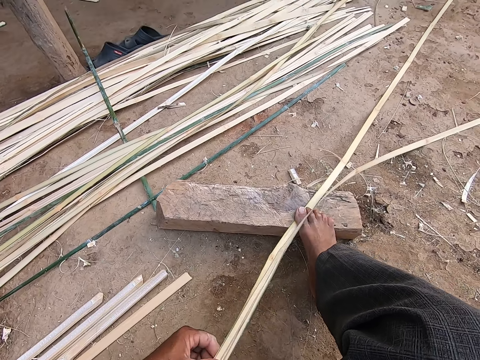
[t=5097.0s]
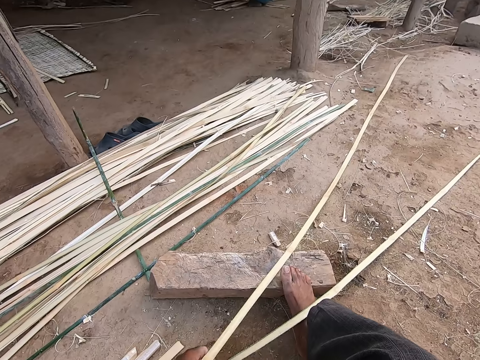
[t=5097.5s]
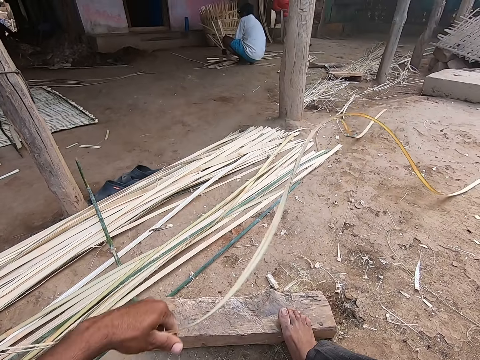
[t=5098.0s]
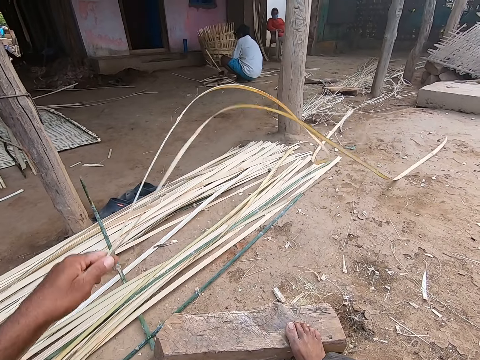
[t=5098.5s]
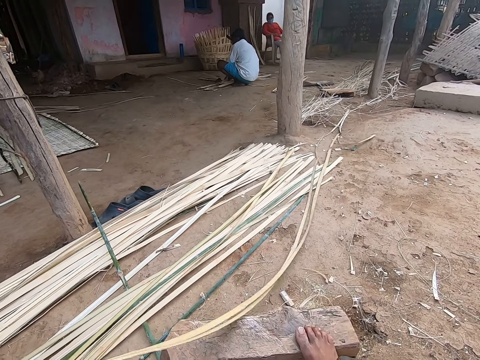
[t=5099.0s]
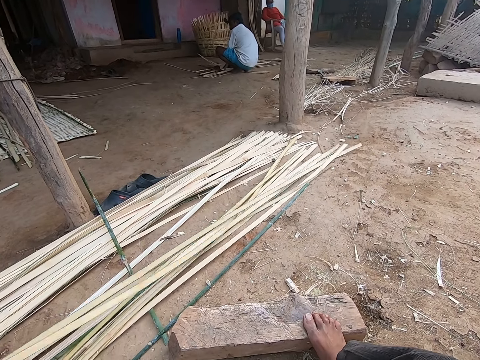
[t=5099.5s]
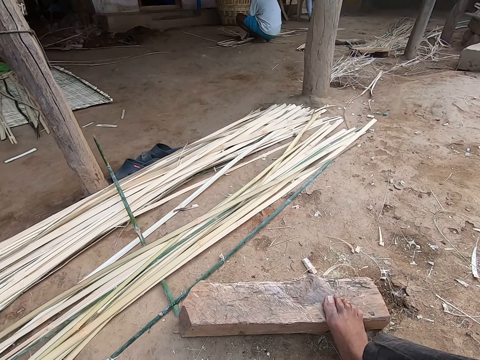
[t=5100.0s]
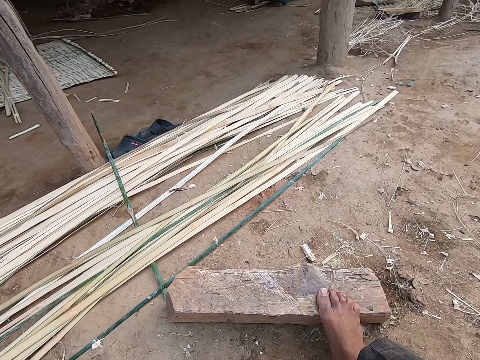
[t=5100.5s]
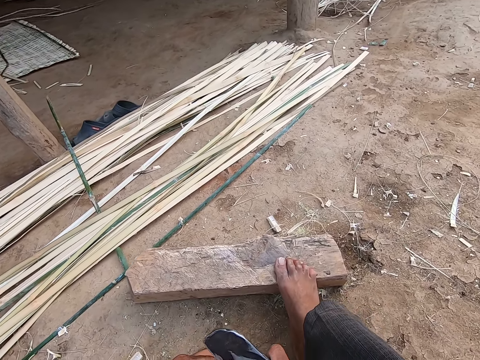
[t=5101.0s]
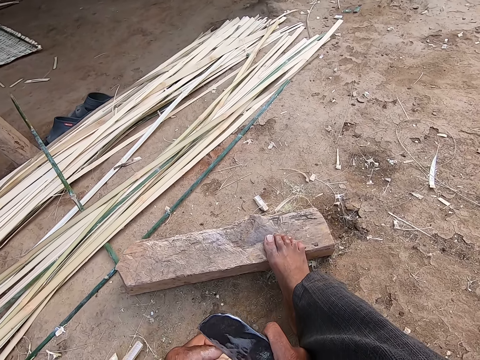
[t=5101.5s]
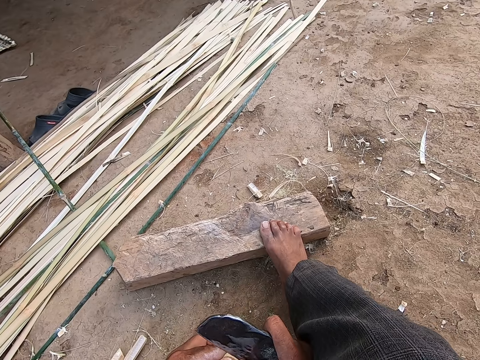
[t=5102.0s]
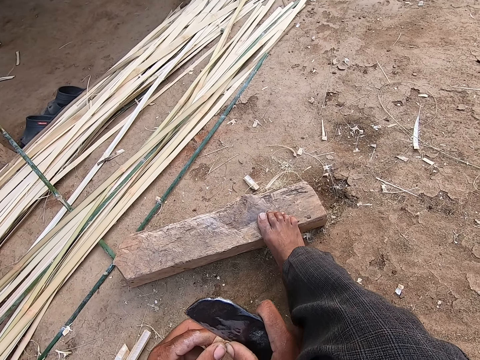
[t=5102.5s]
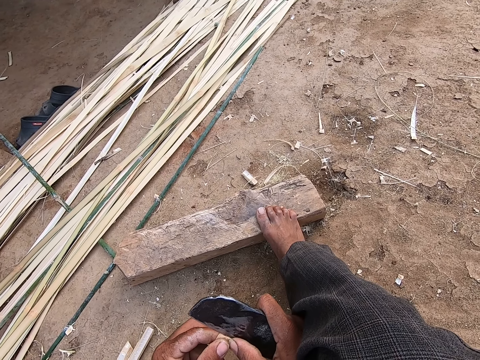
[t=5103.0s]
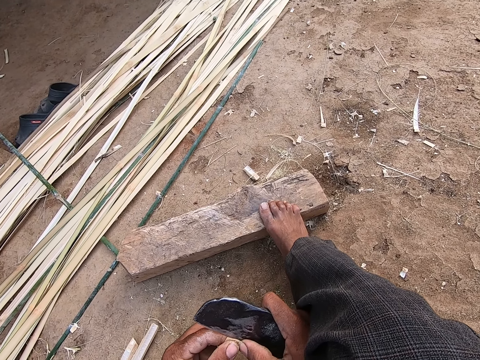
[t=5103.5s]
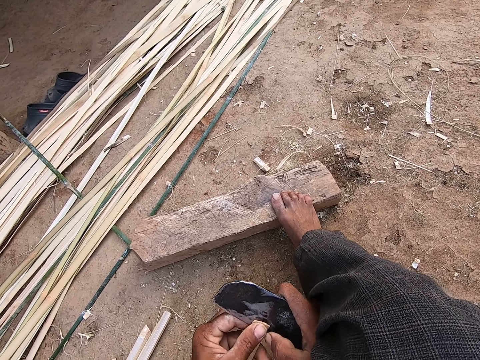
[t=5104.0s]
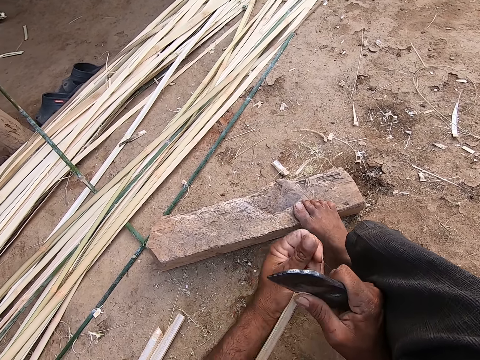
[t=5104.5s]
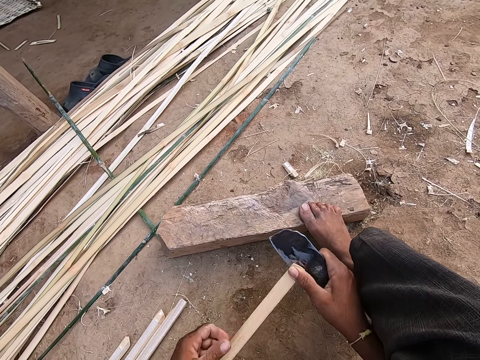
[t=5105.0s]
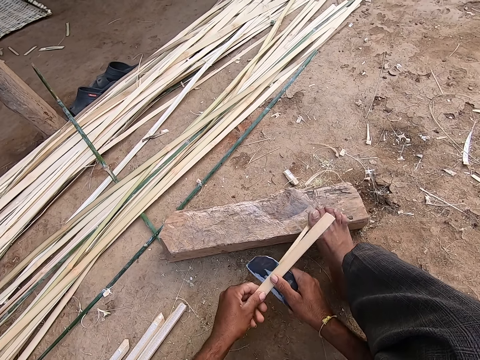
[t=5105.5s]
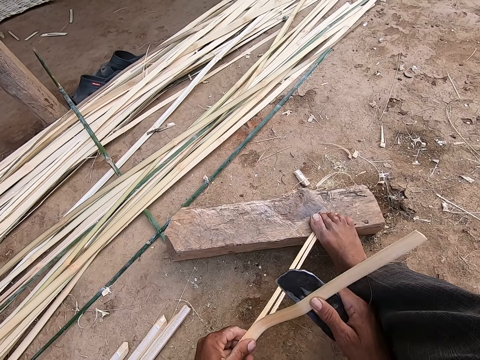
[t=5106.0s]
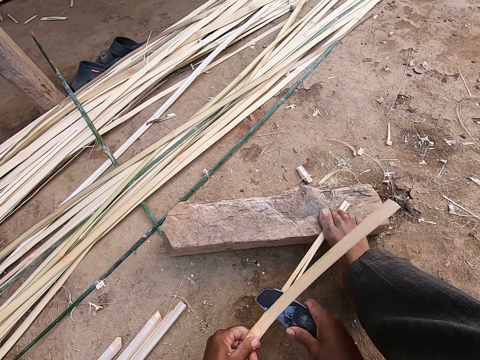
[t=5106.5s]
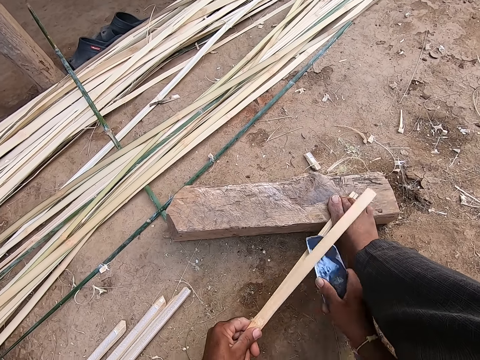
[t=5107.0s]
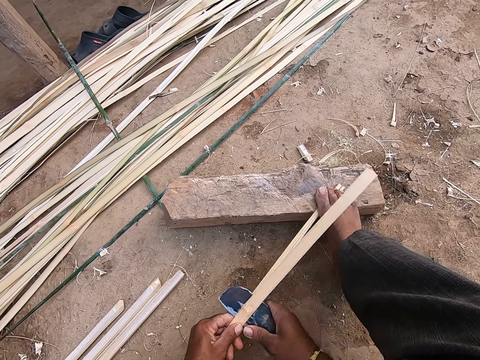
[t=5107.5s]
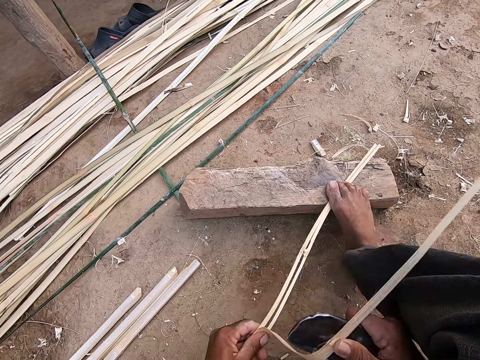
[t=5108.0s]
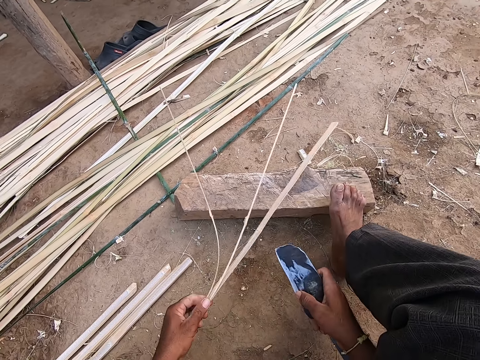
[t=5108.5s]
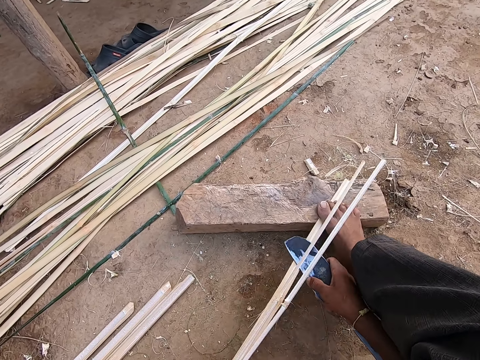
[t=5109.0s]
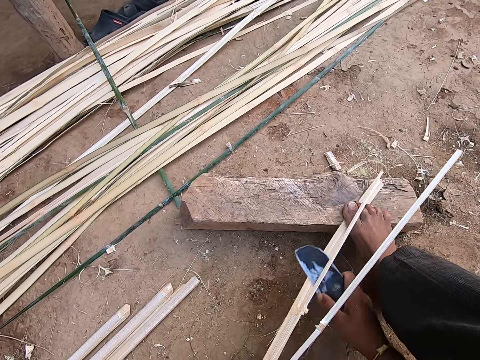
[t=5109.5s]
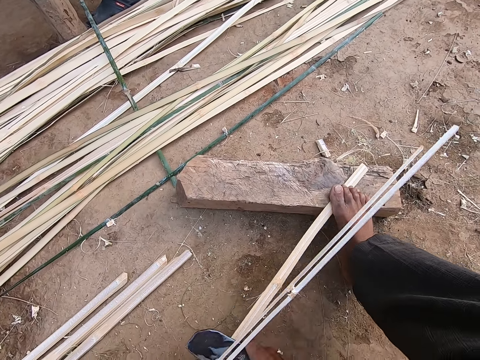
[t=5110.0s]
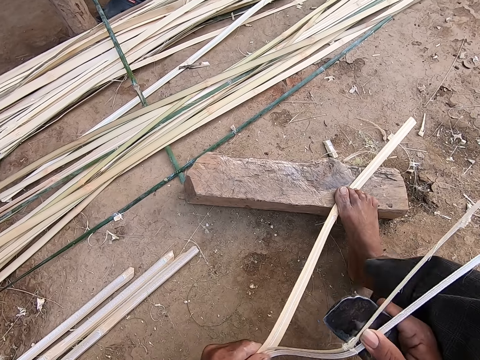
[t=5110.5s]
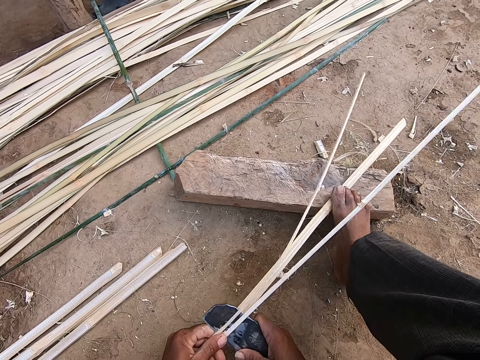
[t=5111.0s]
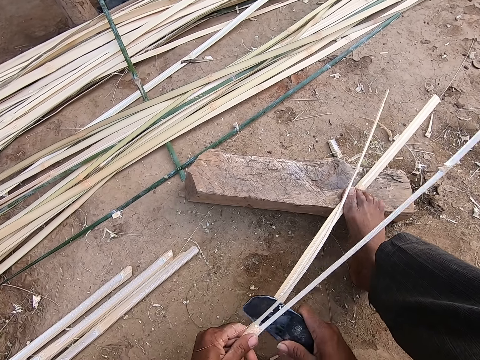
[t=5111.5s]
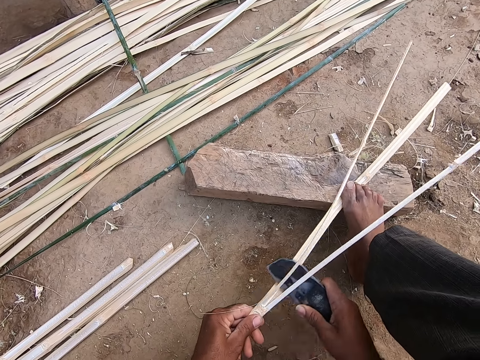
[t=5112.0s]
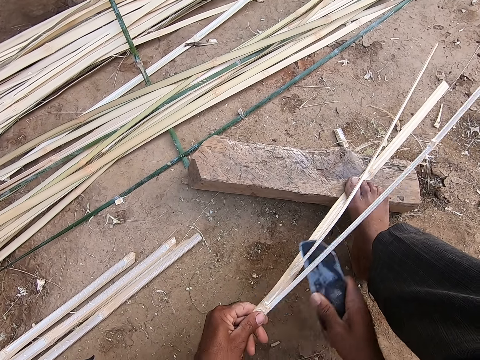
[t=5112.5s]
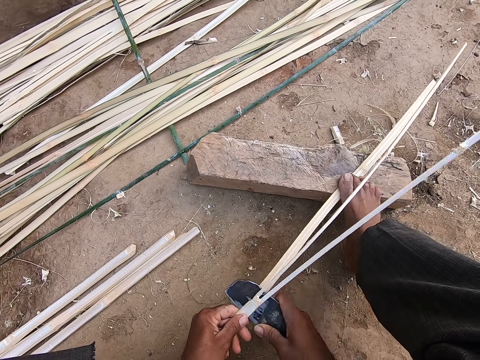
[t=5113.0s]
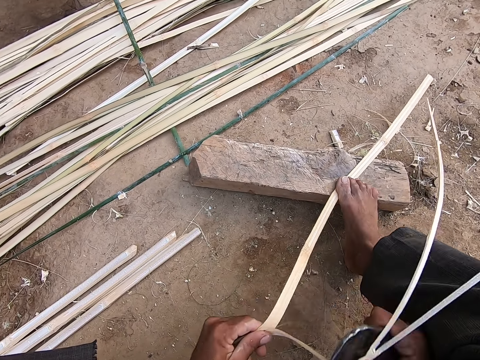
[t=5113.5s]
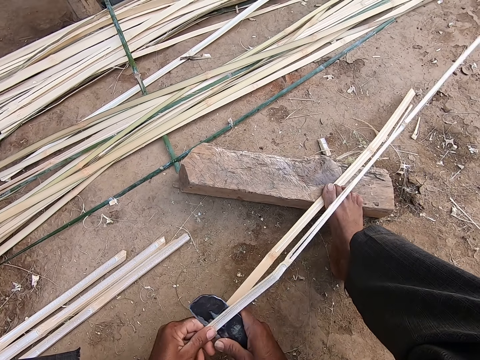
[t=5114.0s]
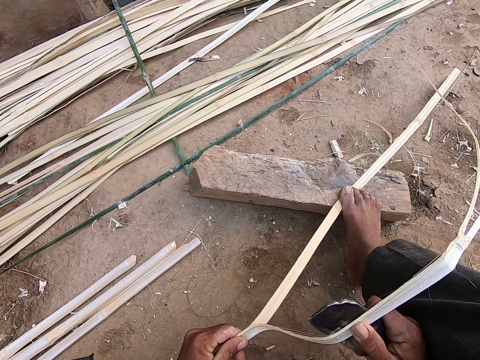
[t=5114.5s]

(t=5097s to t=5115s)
The camera wearer moves the wooden strips in his left hand. A man picks the wooden planks from the ground with his hands. The camera wearer stretches the bamboo. The man talks to the camera wearer. The camera wearer places the kukri in his right hand on the wooden plank in his left hand. He makes a sound. He splits the wooden plank in his left hand with the kukri in his right hand. The man talks to the camera wearer. The camera wearer moves the wooden plank in his left hand and places the wooden plank under his right leg. He talks to the man. The man talks to the camera wearer. The camera wearer removes the wooden plank from under his right leg. He laughs. He places the wooden plank under his right leg. He splits the wooden plank in his left hand with the kukri in his right hand. He moves the wooden plank in his left hand.

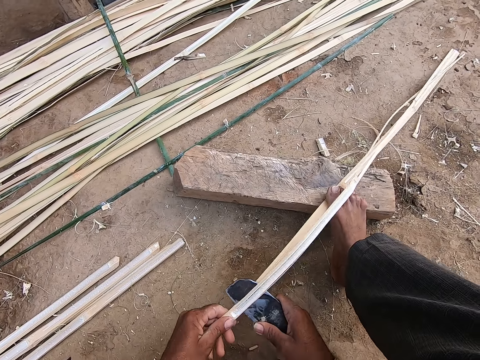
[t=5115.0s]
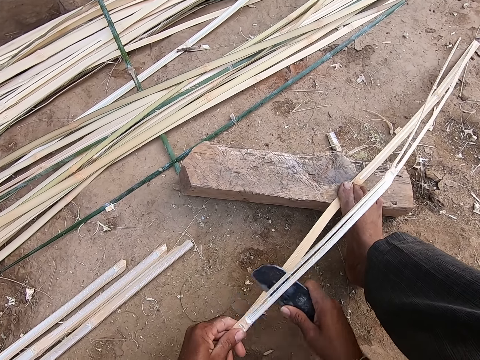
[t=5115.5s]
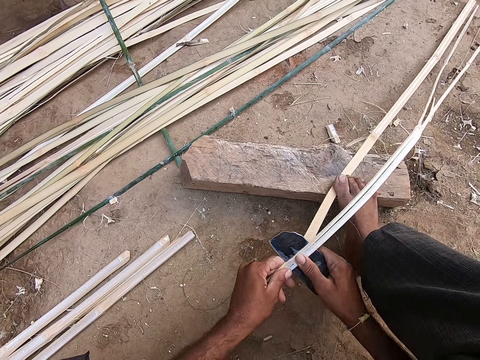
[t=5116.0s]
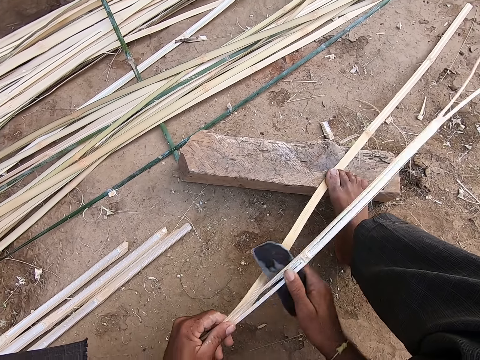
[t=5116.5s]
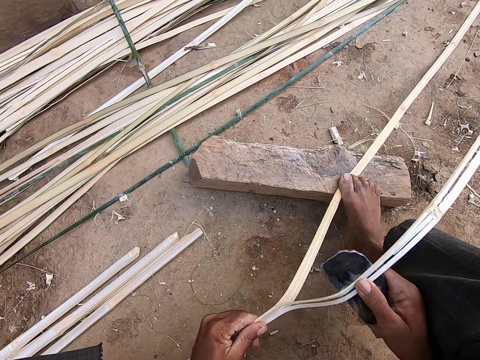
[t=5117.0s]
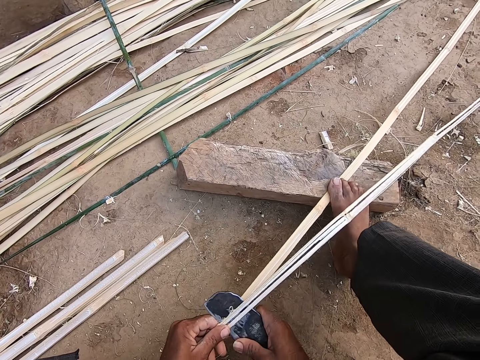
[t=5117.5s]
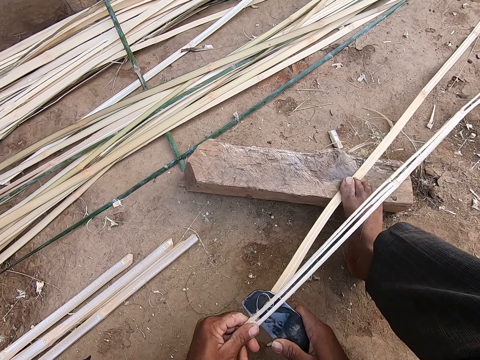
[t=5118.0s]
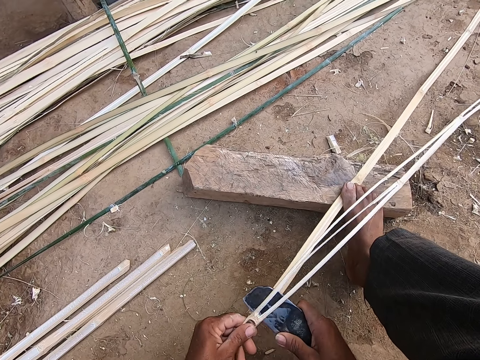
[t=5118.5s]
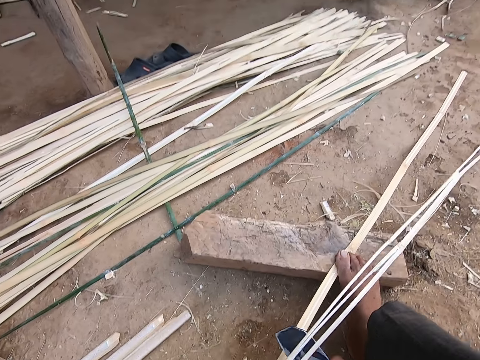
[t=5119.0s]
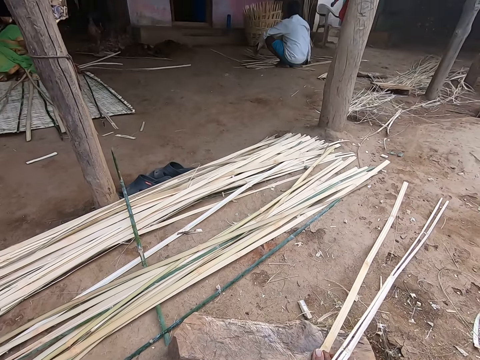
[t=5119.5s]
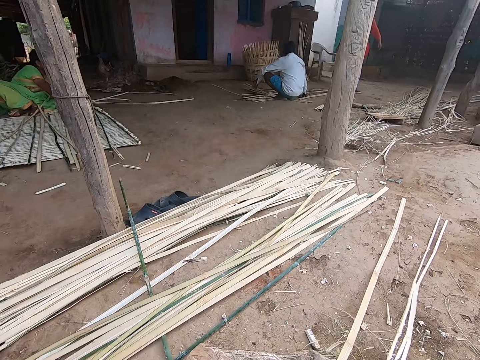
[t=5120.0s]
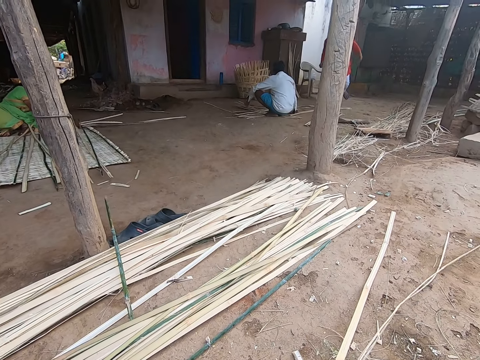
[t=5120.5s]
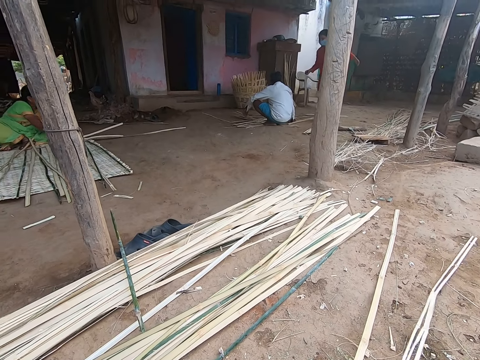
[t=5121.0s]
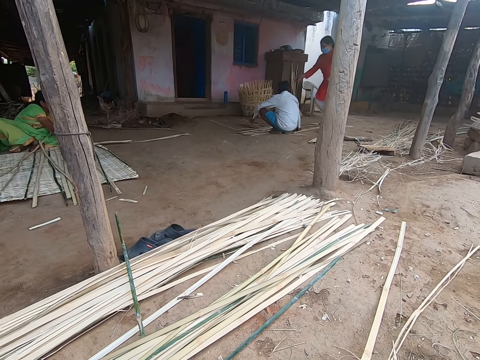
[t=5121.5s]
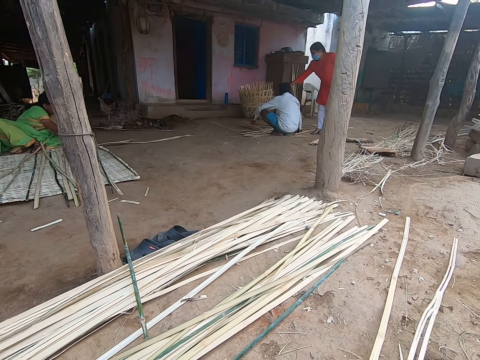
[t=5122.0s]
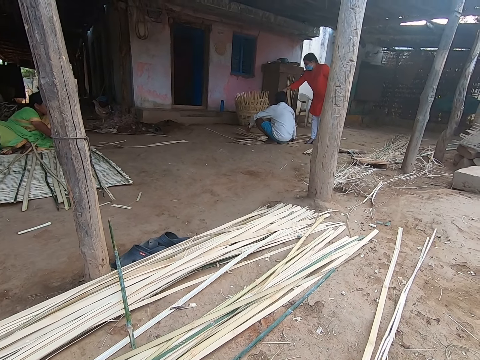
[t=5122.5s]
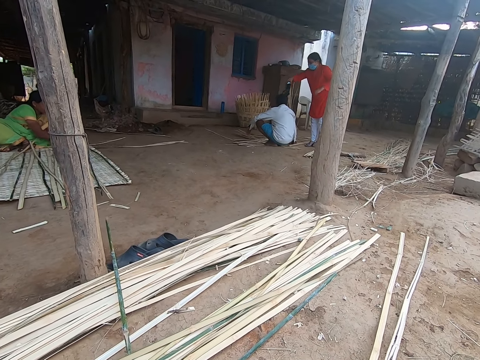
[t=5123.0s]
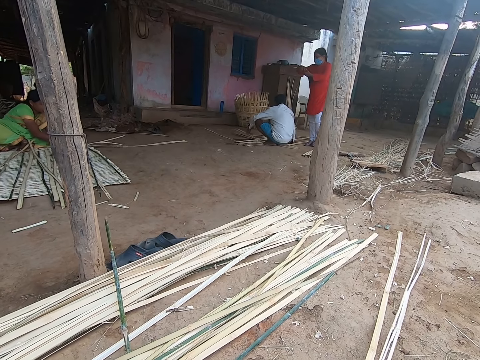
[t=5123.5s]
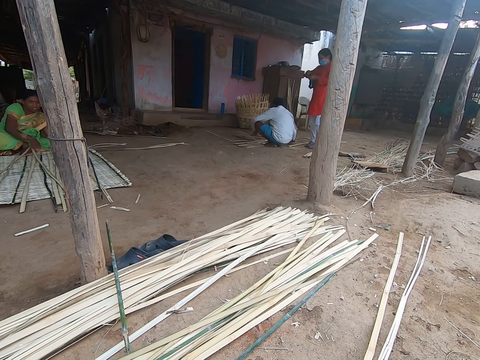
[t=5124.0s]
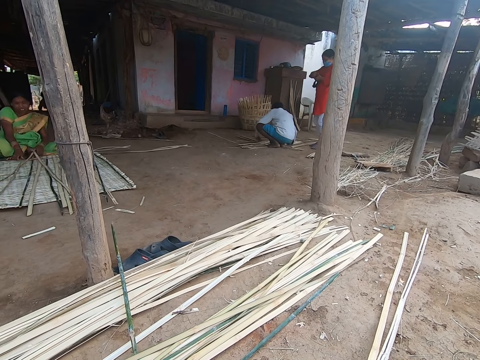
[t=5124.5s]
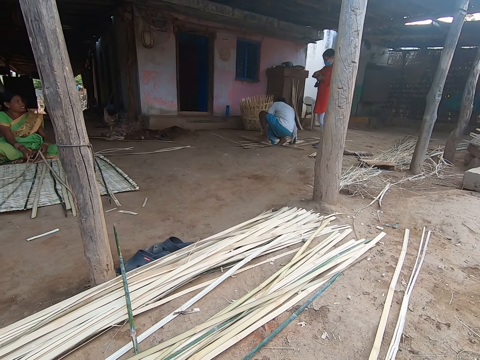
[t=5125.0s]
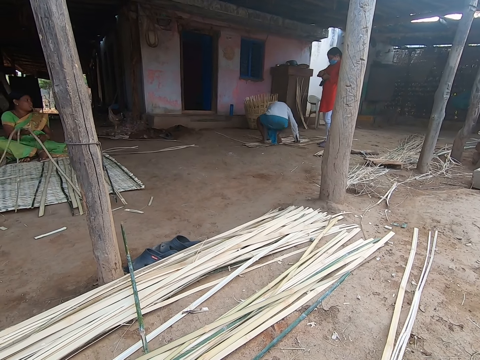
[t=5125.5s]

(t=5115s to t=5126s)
A man walks towards another man. The camera wearer looks around. A woman arranges the wooden plank on the ground with her hands. The first man collects a camera from the other man with his right hand. The camera wearer talks to a man. The first man holds the camera with his hands. The woman moves the wooden plank on the ground with her left hand.
